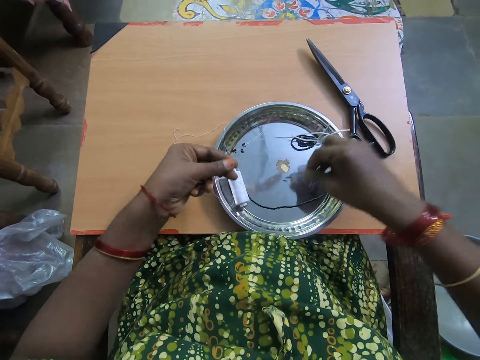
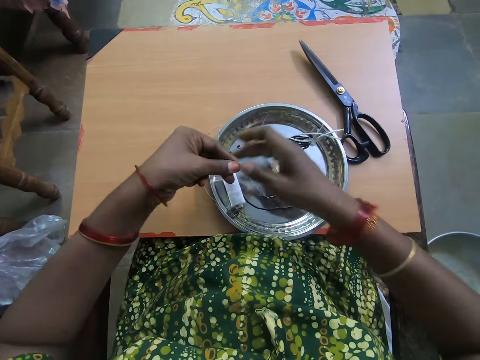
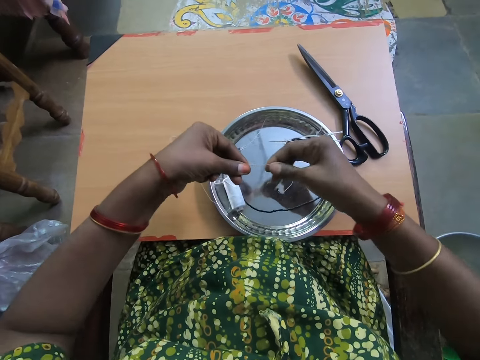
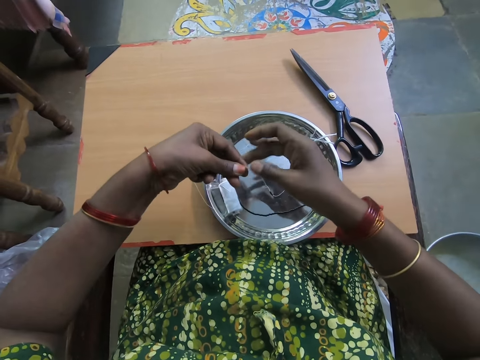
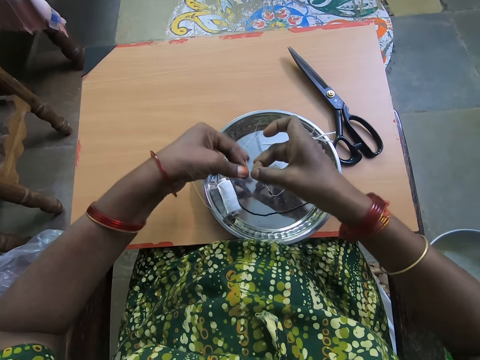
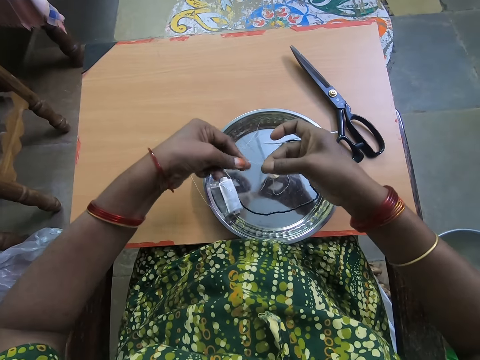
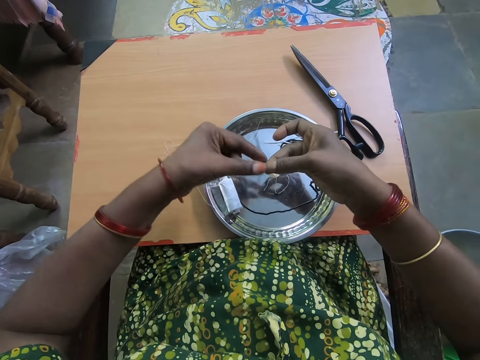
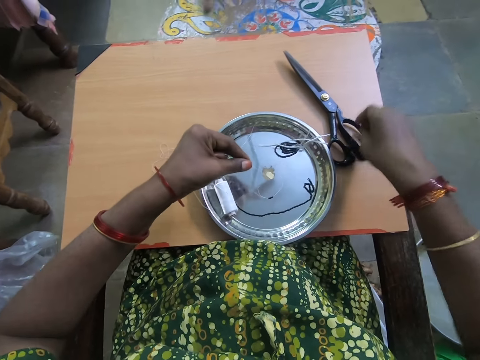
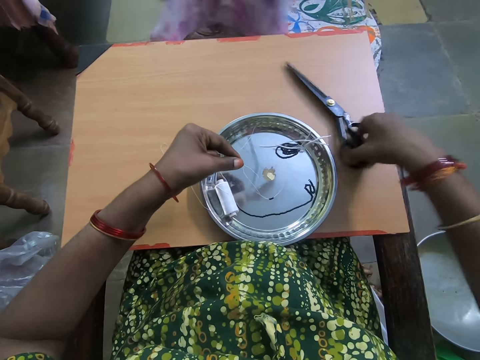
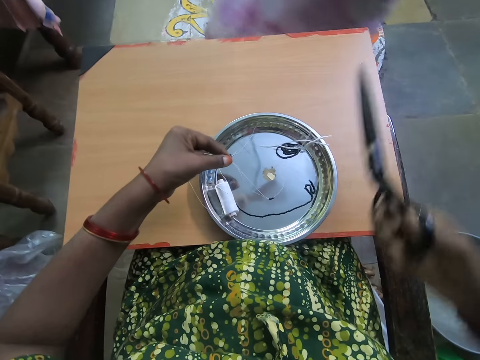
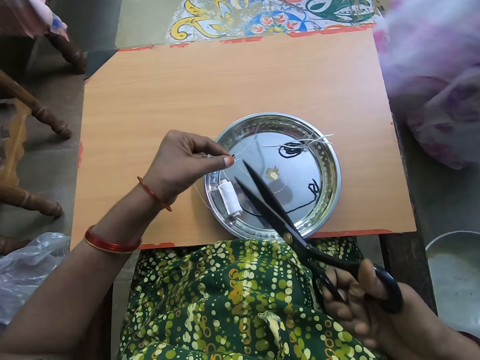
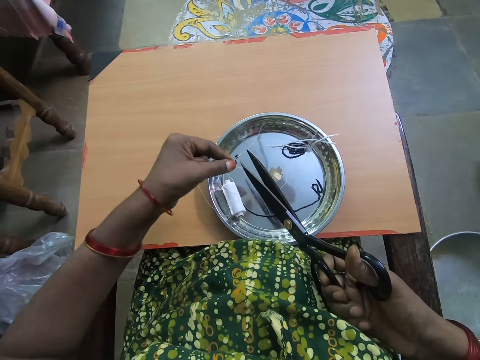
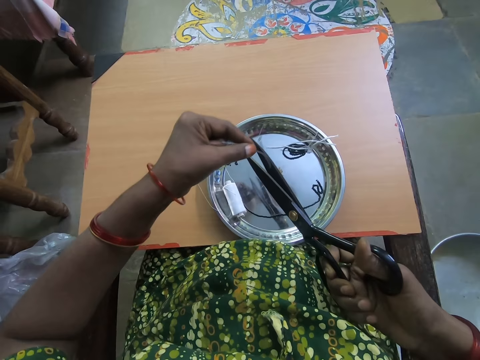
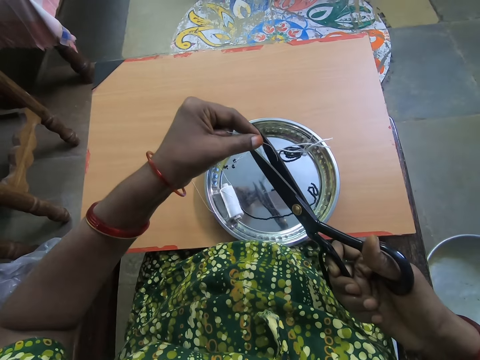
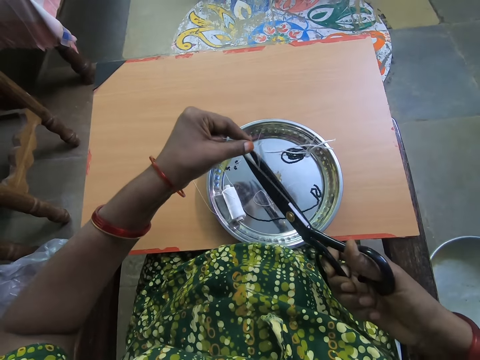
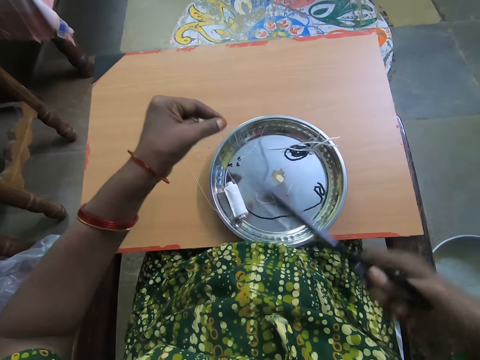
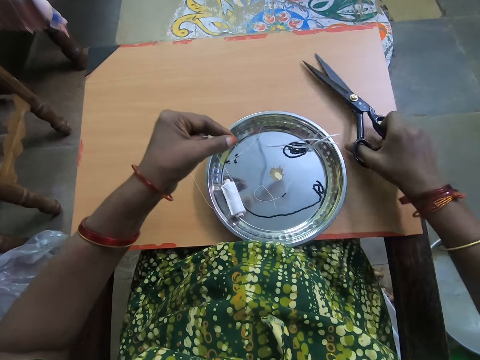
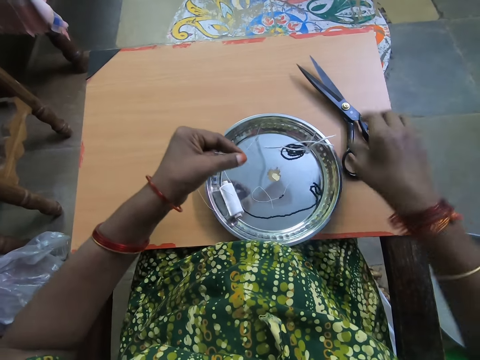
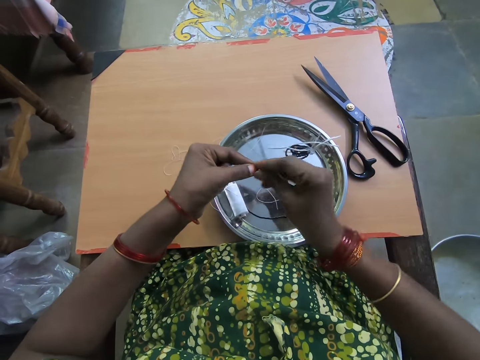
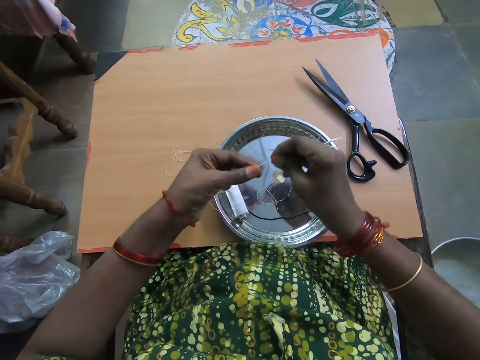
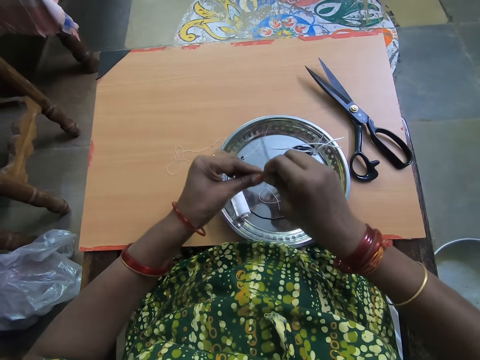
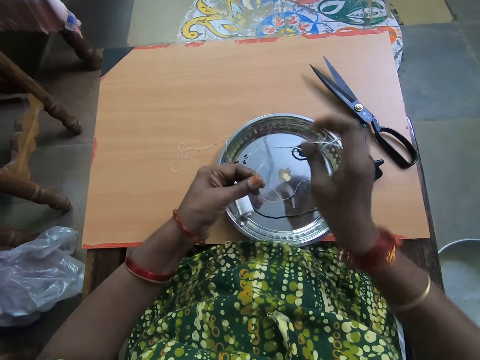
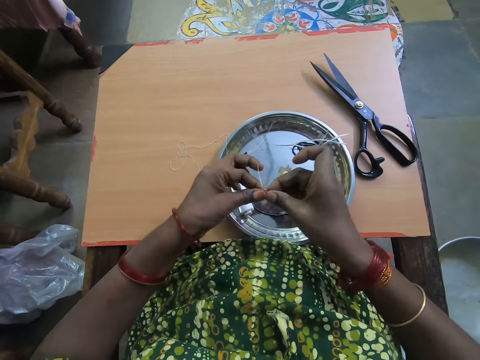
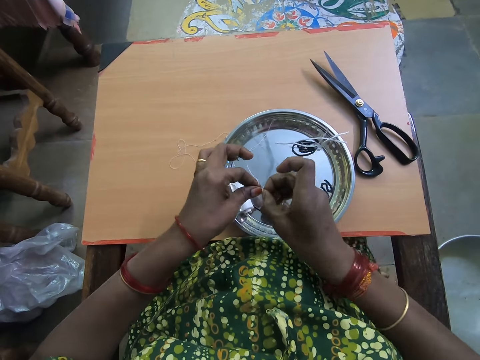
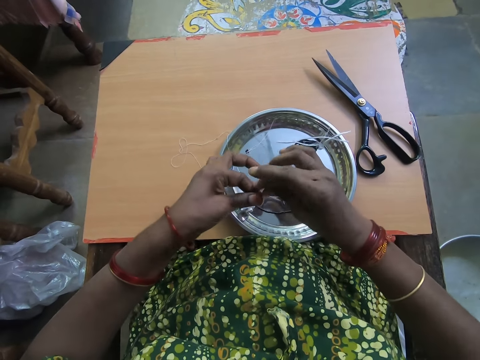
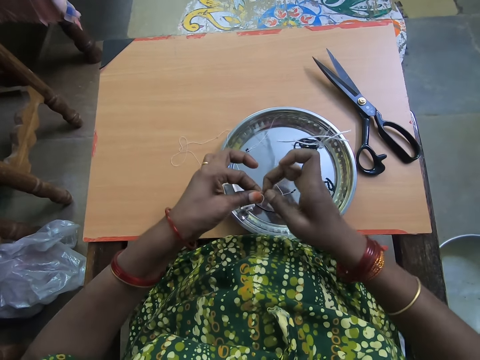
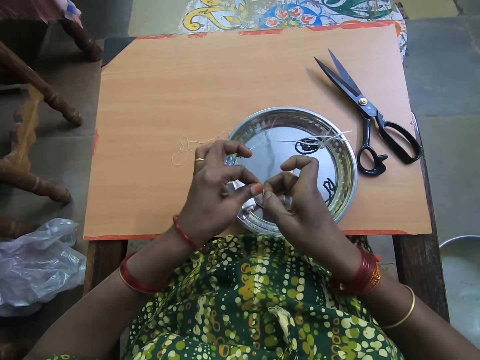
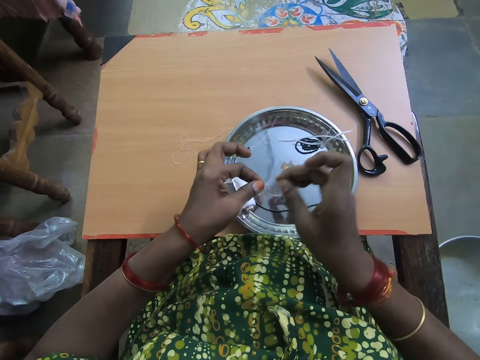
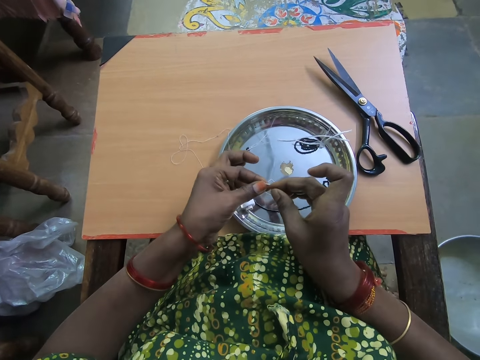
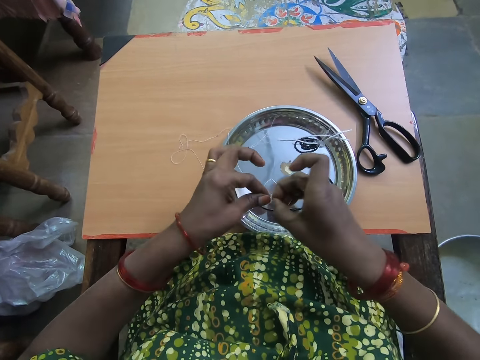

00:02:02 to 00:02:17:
The camera wearer pulls out the end of the thread in her left hand with her right hand. She picks up a pair of scissors from the table with her right hand. A lady walks in the room. The camera wearer cuts the beads thread with the scissors. She drops the scissors on the table with her right hand. She ties the thread with both hands.

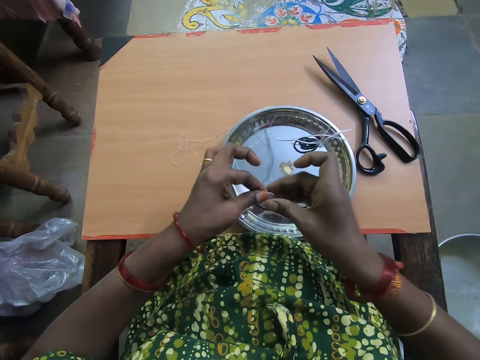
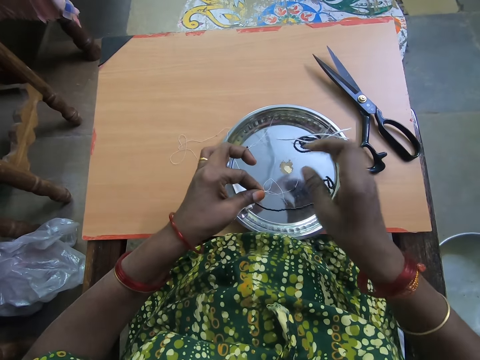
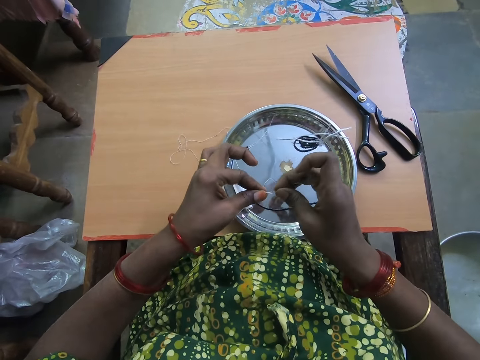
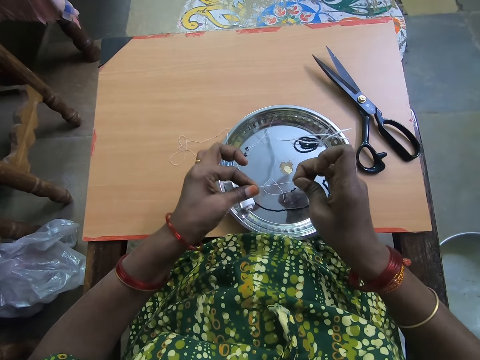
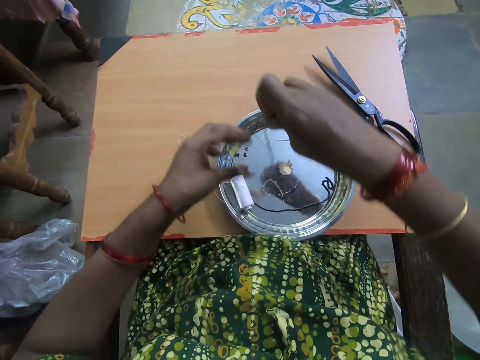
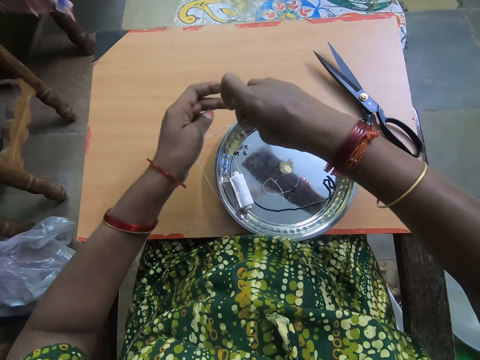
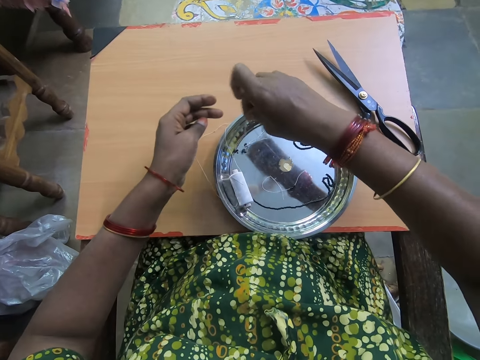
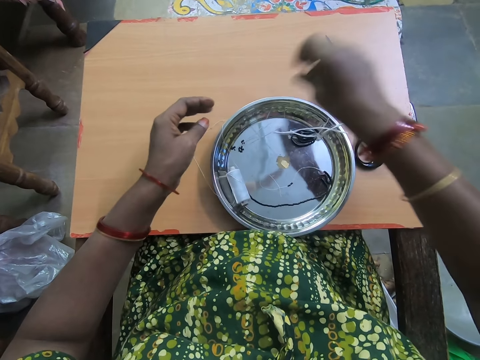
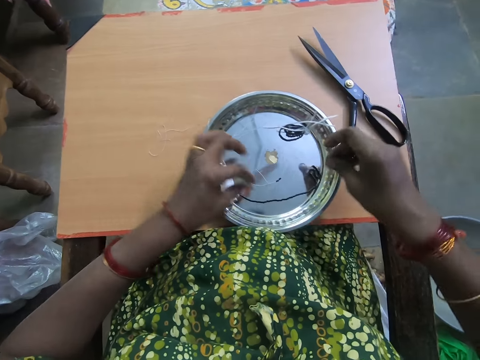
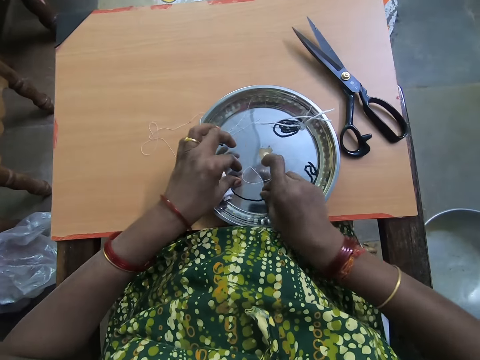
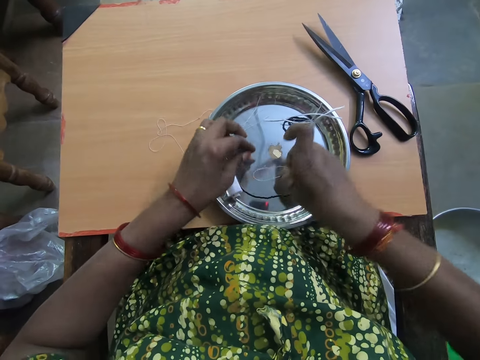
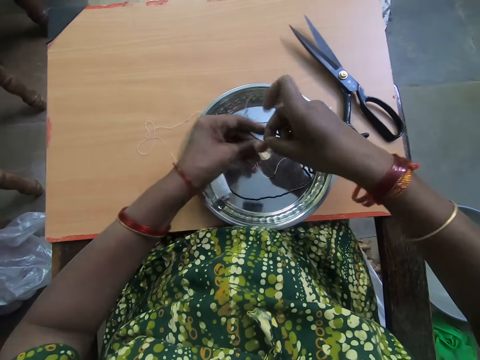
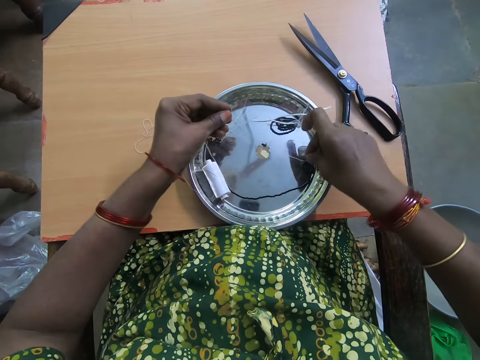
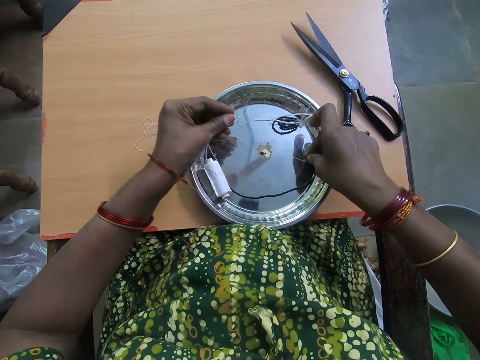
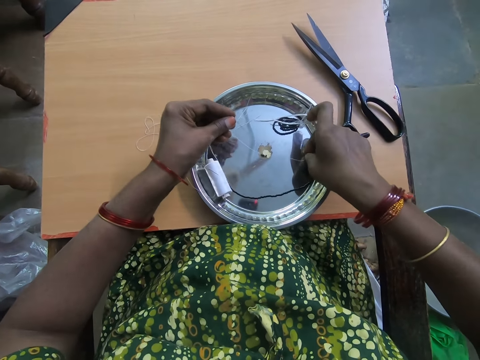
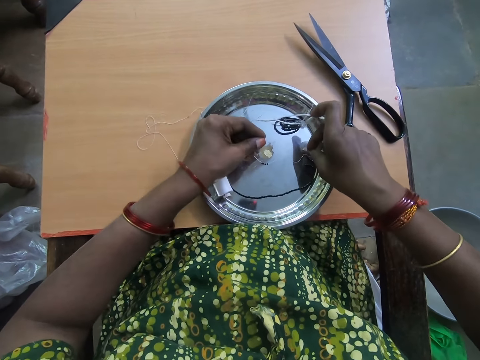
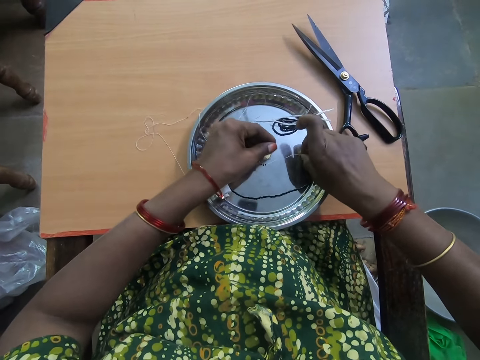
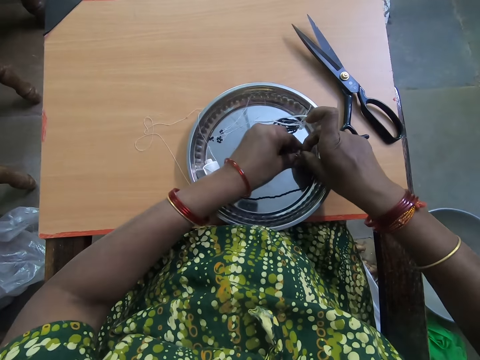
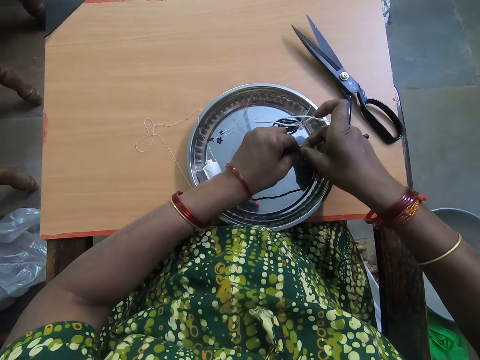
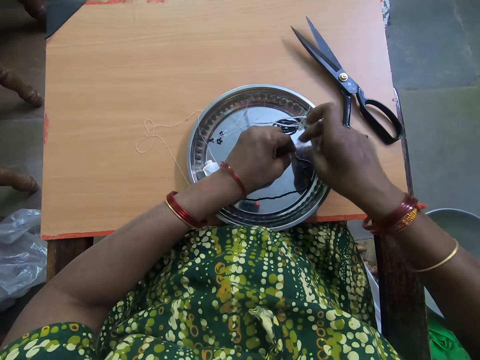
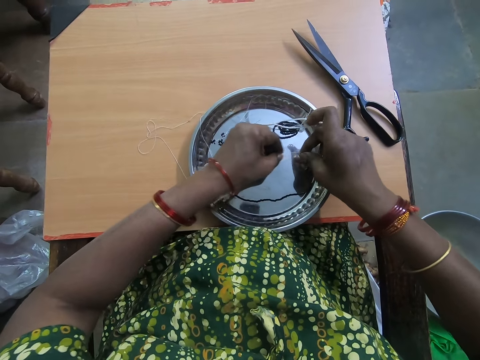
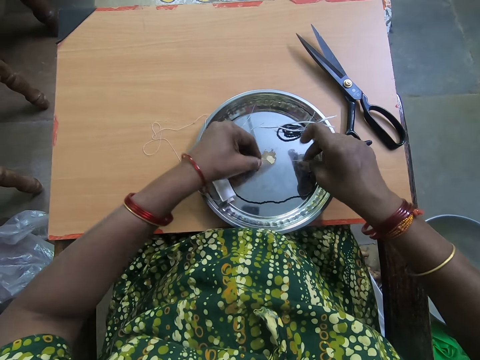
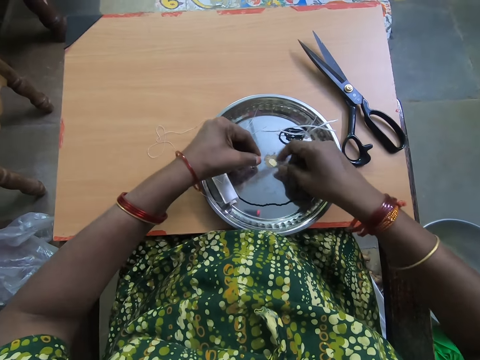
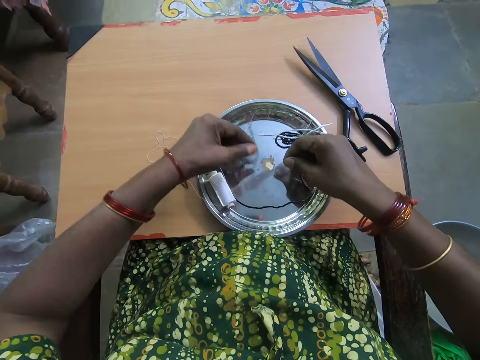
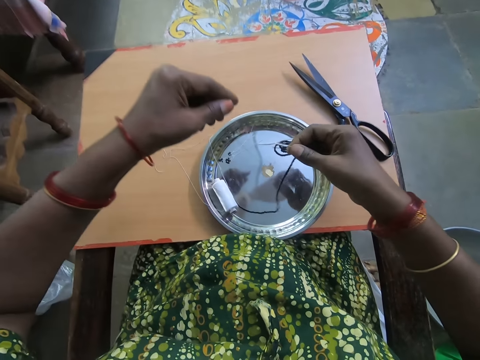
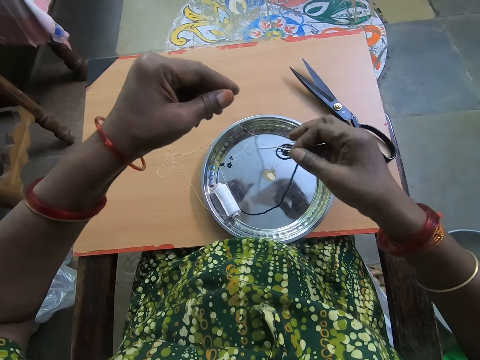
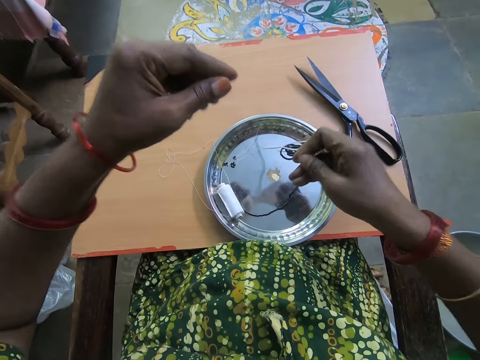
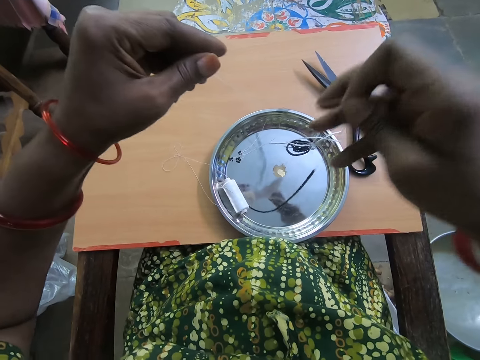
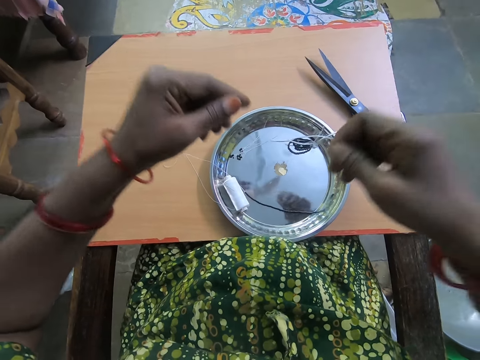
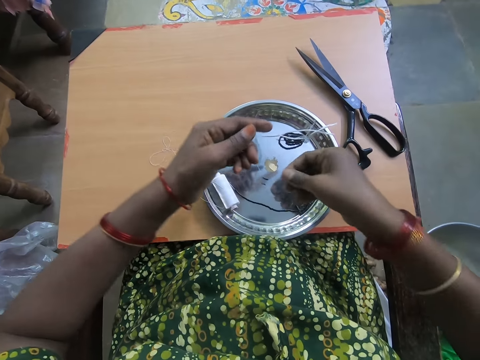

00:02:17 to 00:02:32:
The camera wearer drops the beaded thread on the plate with her right hand. She picks up the thread from the plate with both hands. She pulls some beads with her right hand. She stretches the beads in the thread. She pulls some beads to the other end of the thread with her left hand. She raises the thread up with both hands.
